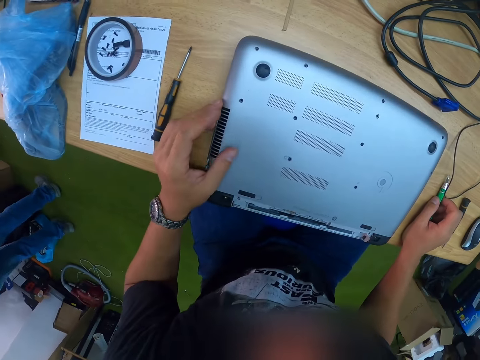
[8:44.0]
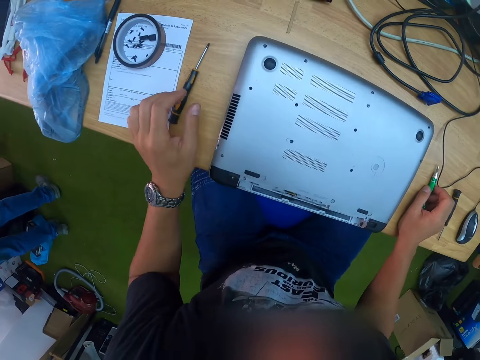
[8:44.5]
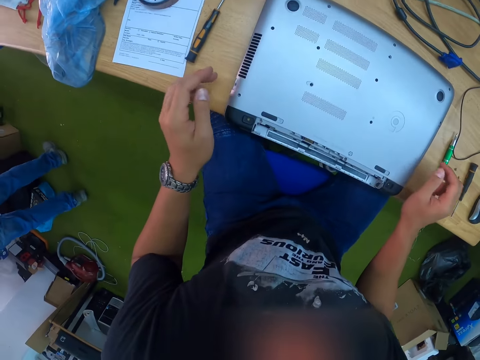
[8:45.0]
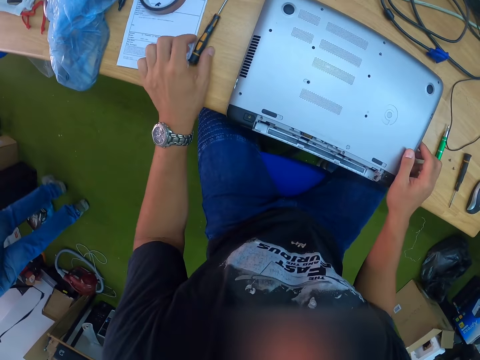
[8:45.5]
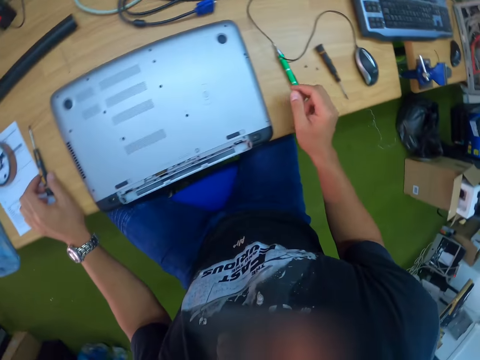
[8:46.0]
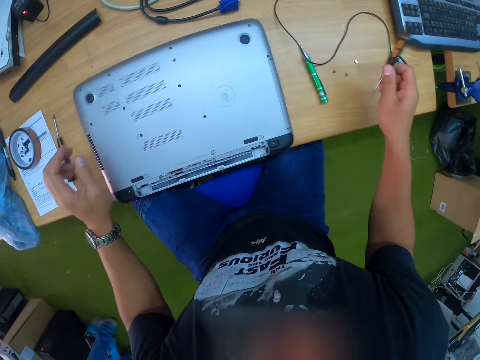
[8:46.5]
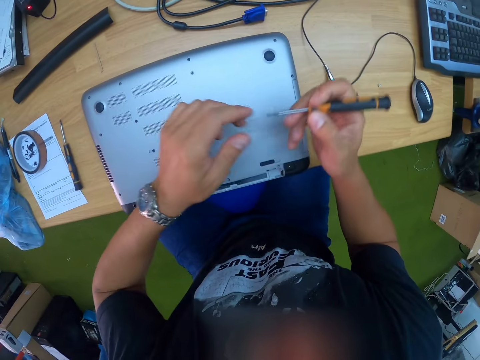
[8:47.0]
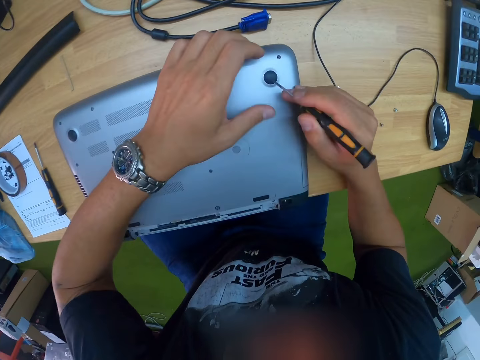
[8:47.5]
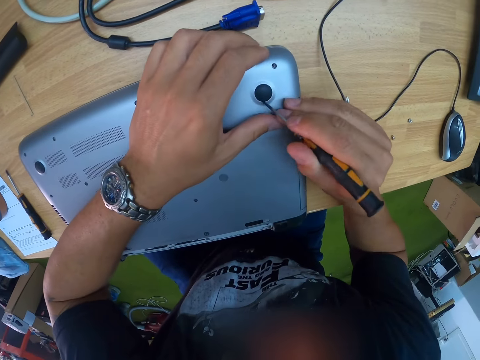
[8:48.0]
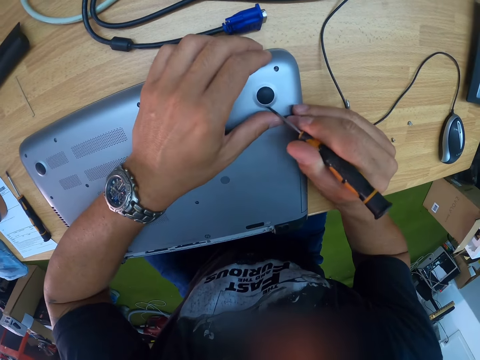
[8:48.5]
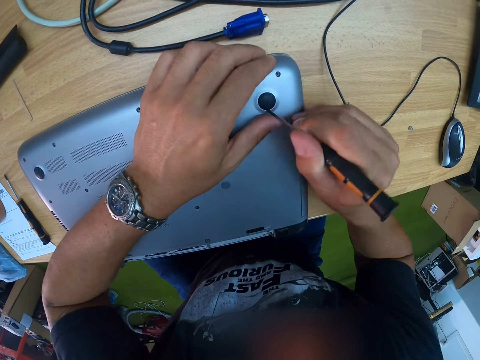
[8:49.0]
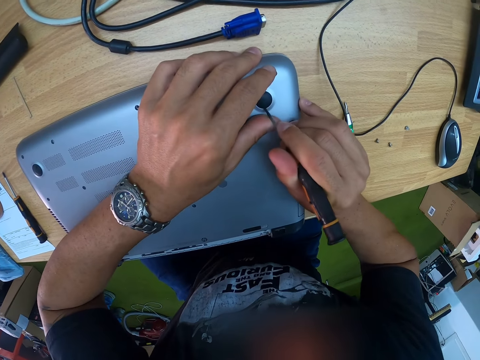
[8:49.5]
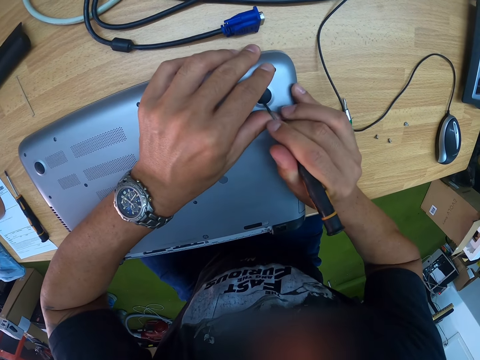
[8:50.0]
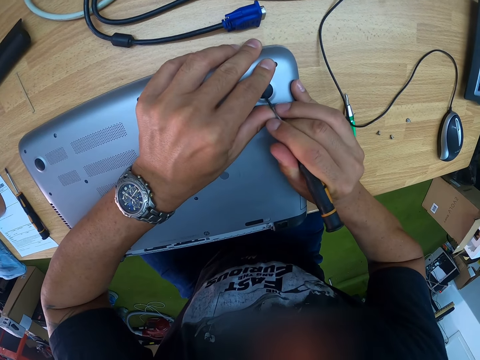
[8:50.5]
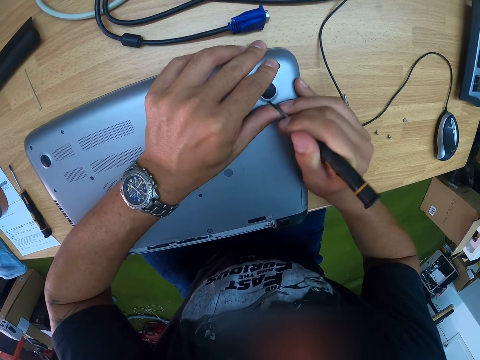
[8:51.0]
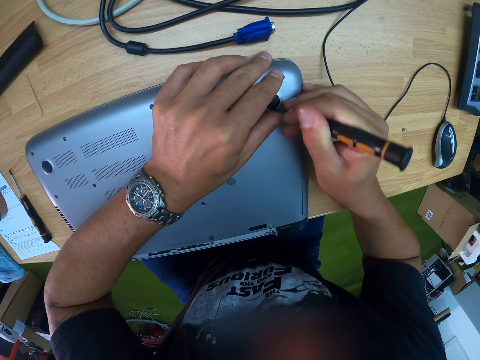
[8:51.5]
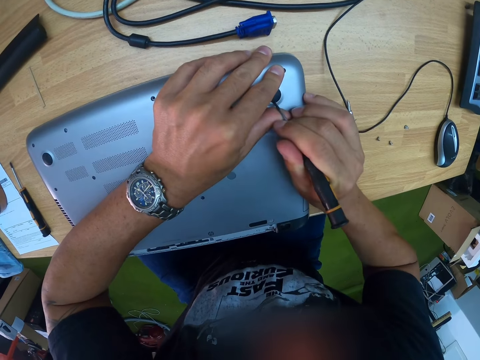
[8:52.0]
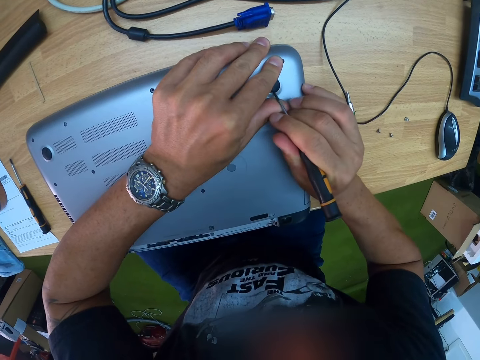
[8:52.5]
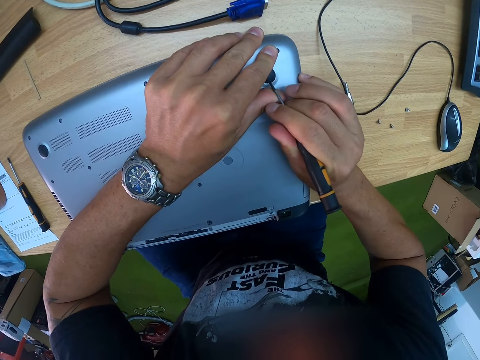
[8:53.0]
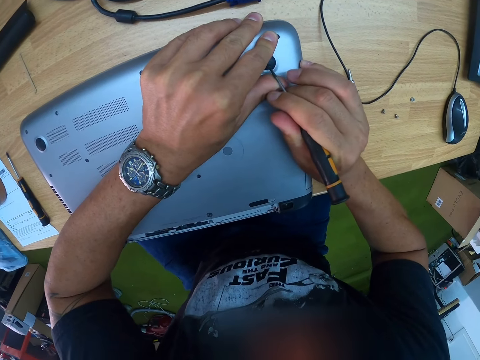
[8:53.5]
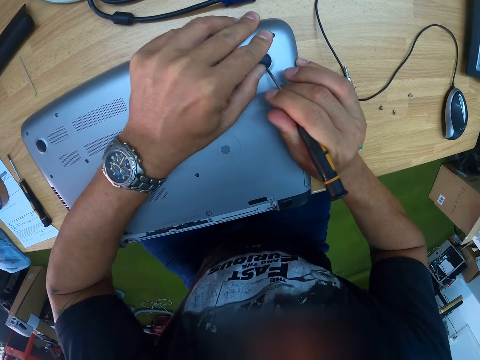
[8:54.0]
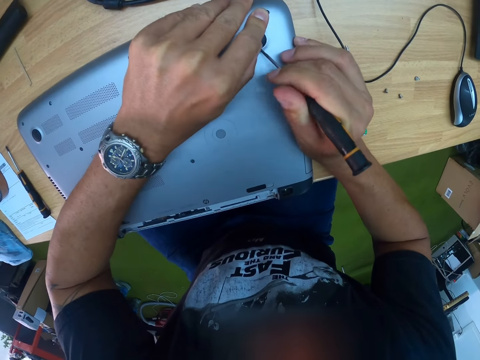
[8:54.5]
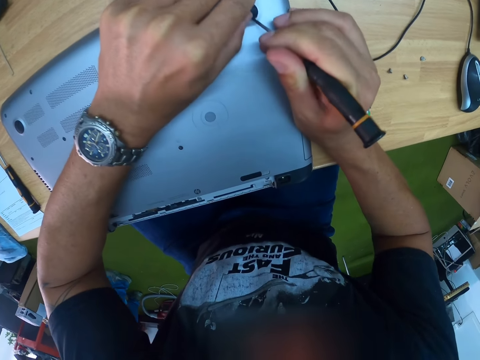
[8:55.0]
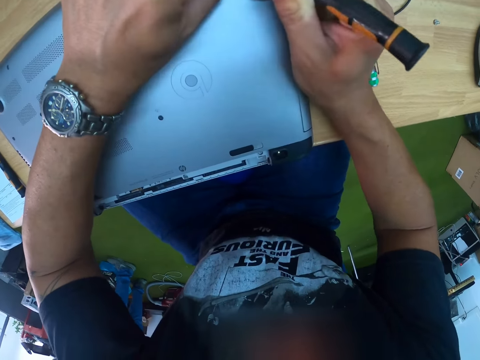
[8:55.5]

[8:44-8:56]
A man walks around the house. The camera wearer looks around the table. He holds a screwdriver. He picks a screwdriver from the table with his right hand. He touches the tip of the screwdriver. He removes something. He opens a bottom shell rubber foot on the laptop base with the screwdriver in his right hand.

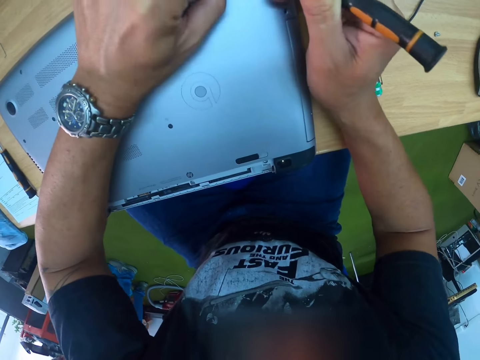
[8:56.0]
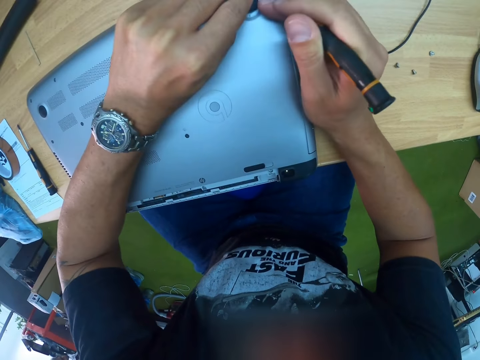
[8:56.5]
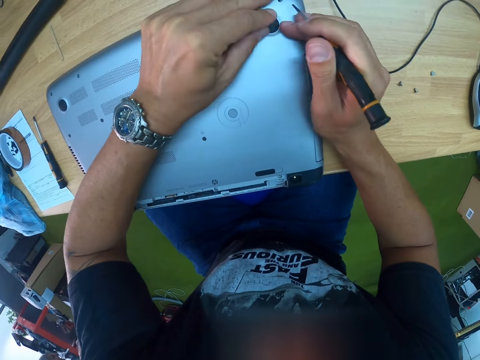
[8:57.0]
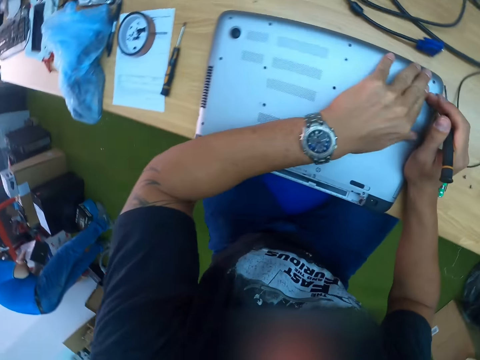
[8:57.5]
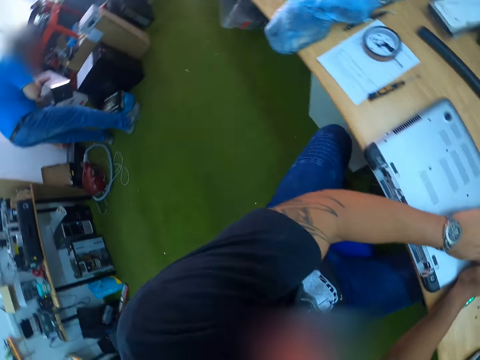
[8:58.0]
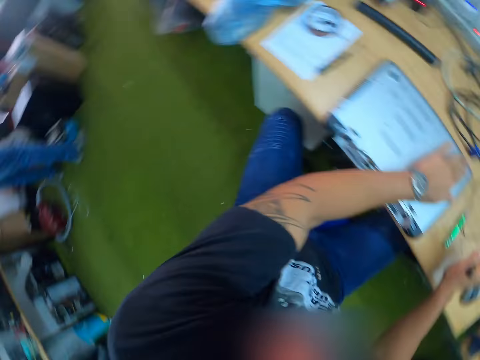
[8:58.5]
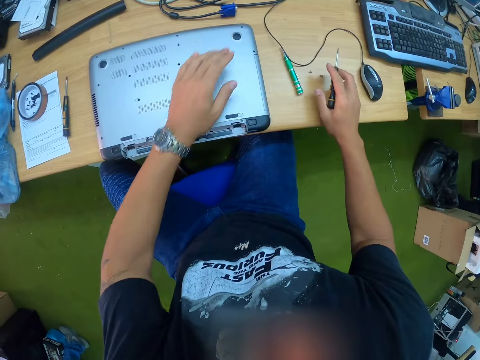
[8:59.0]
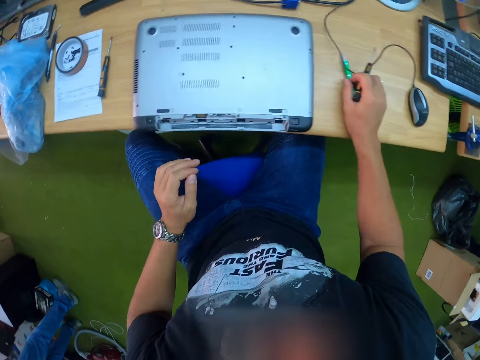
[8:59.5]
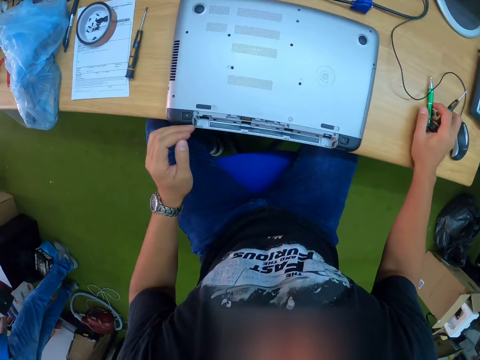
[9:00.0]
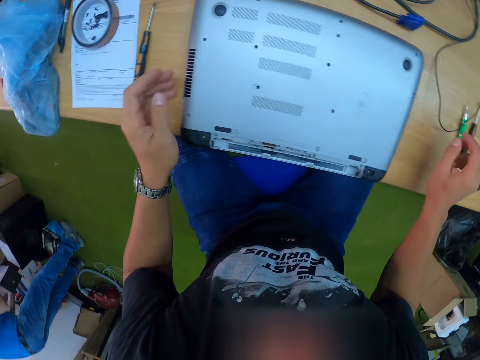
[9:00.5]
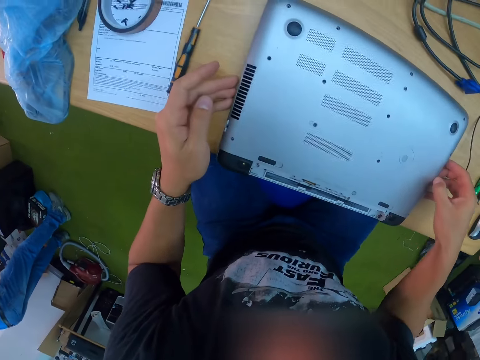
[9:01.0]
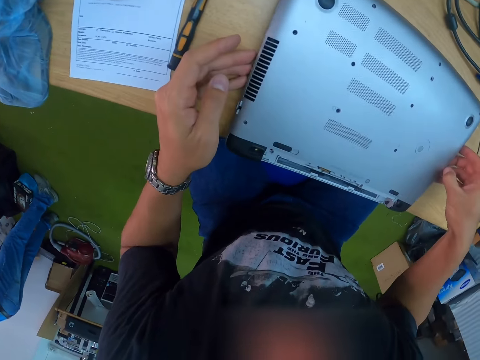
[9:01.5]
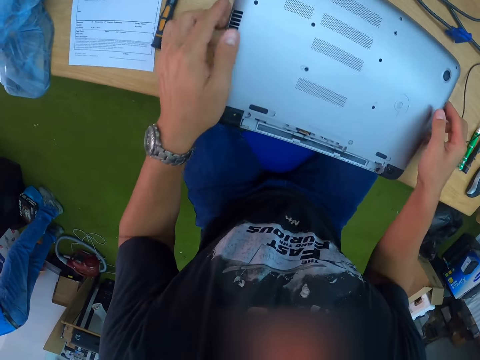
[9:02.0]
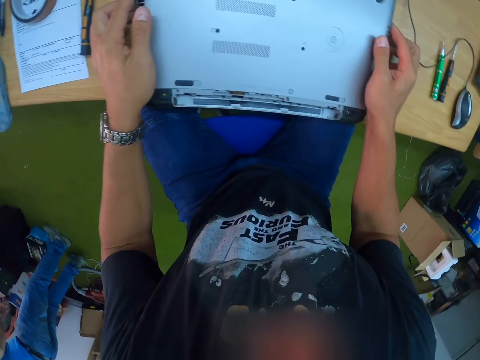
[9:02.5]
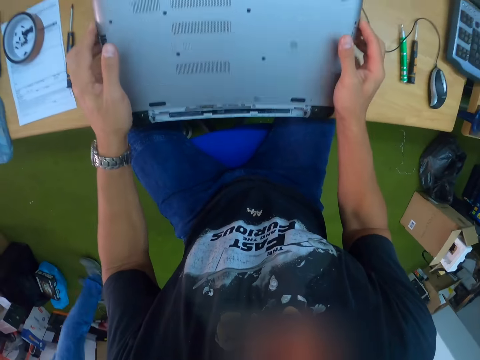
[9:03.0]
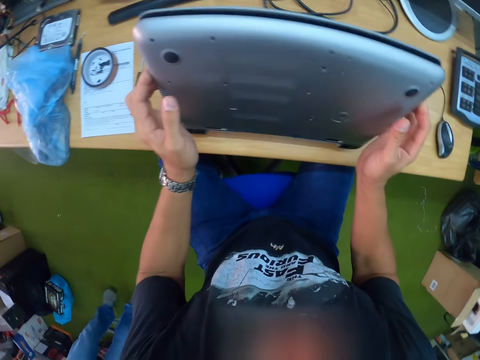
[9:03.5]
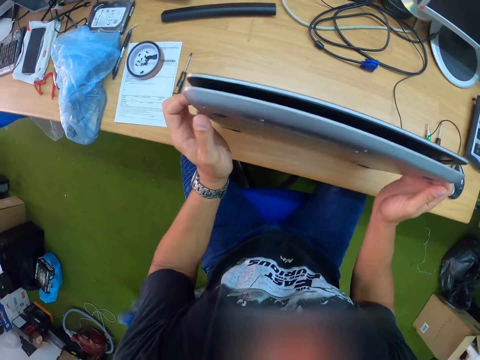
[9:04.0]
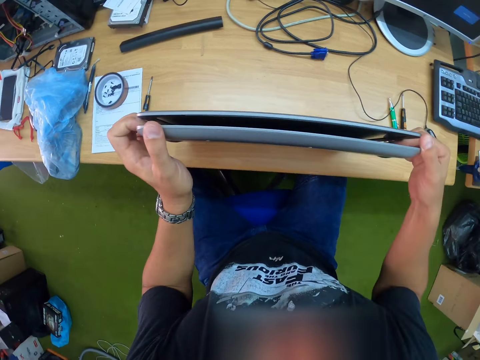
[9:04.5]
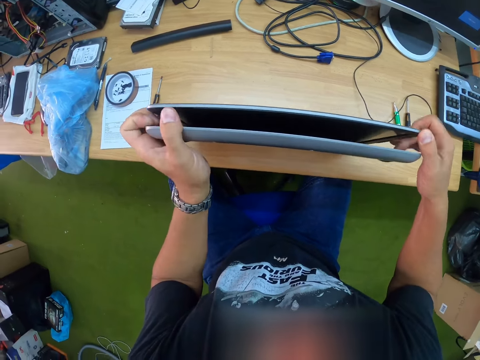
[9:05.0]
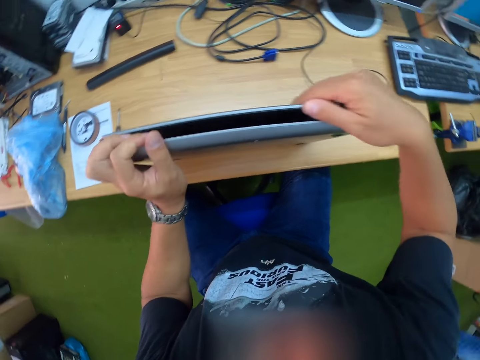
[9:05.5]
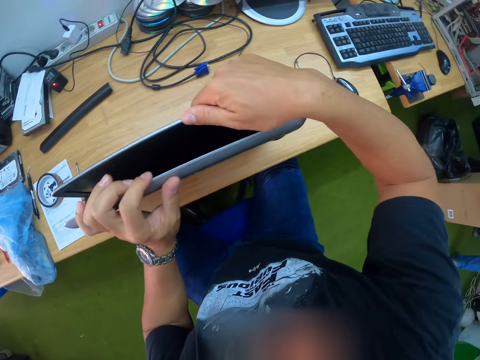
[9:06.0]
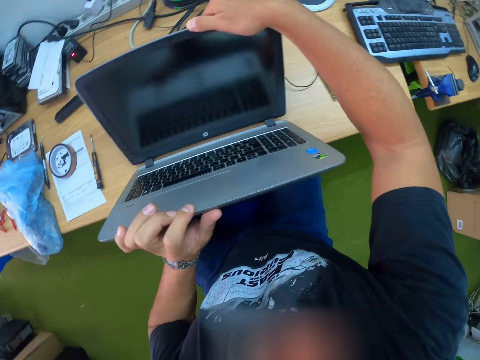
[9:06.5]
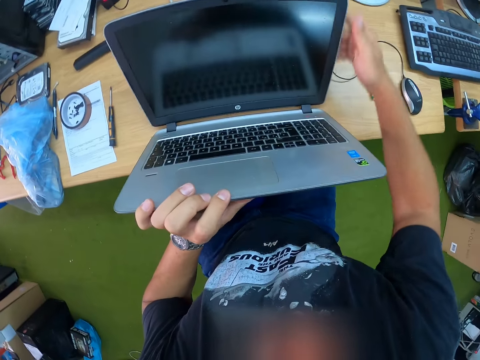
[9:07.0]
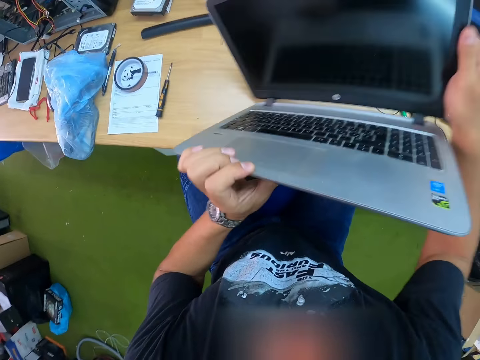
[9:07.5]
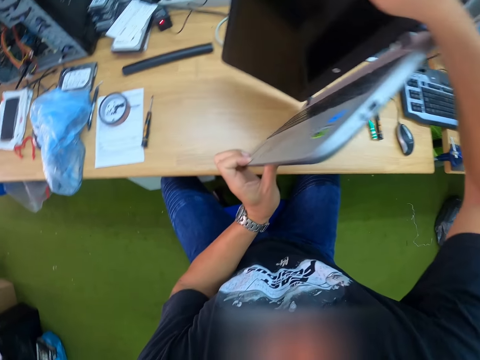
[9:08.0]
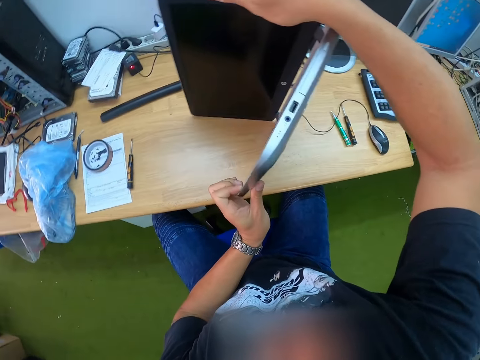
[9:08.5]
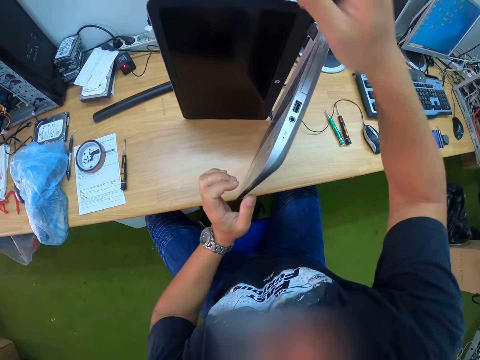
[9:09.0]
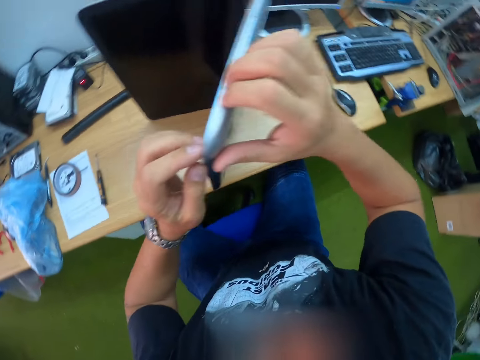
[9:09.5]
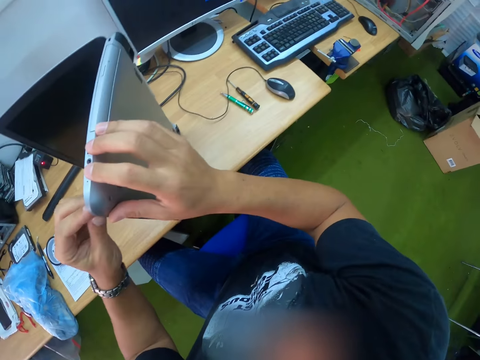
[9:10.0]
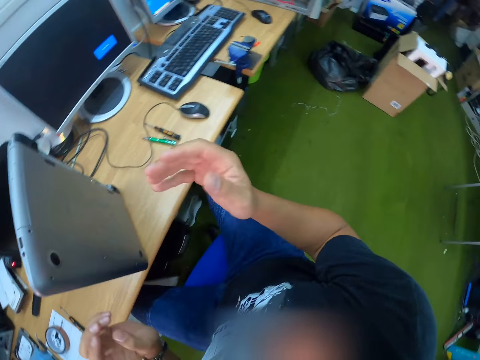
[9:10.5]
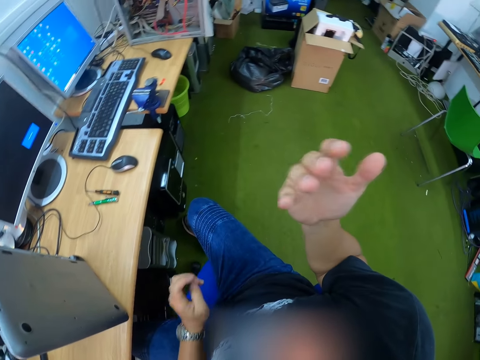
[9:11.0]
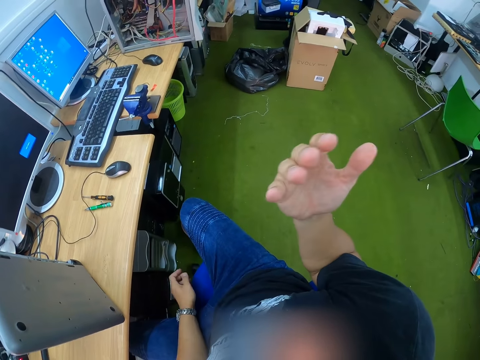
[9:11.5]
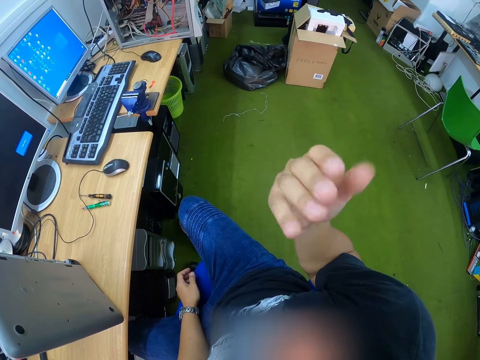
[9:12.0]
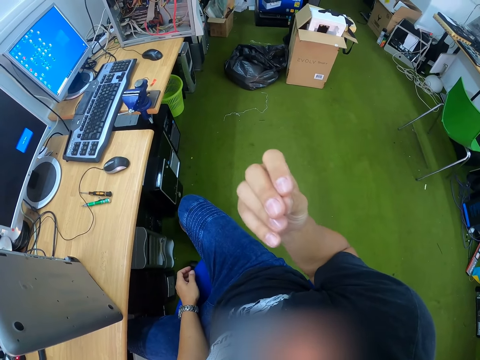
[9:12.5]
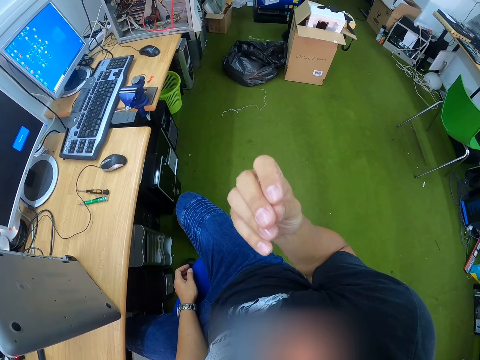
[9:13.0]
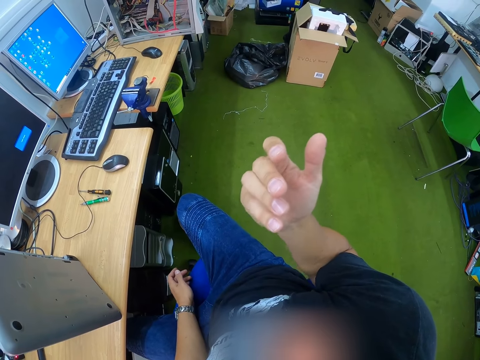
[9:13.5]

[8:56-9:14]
The camera wearer covers the bottom shell rubber foot on the laptop base with his left hand. He looks around the house. A man fixes something. The camera wearer looks around the table. He moves a screwdriver. He drops the screwdriver in his right hand on the table. He checks the laptop. He turns the laptop. He lifts the laptop from the table with both hands. He drops the laptop on the table with both hands. He opens the laptop with both hands. He flips the laptop to a side with both hands. He opens the back of the laptop. He checks hands.
